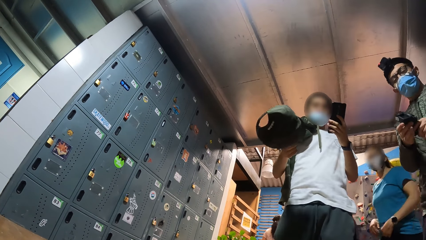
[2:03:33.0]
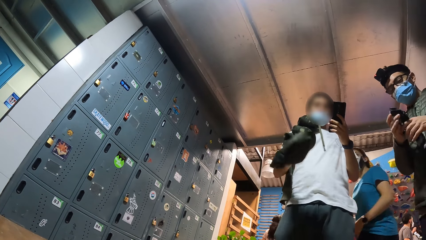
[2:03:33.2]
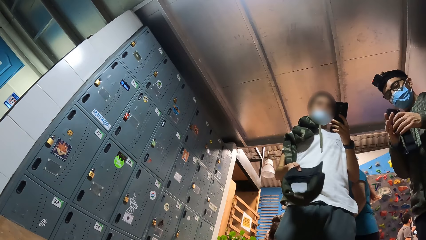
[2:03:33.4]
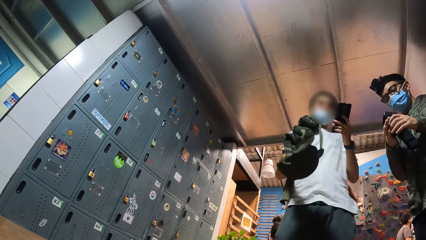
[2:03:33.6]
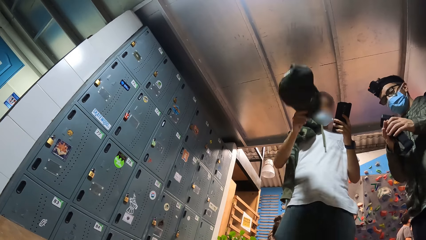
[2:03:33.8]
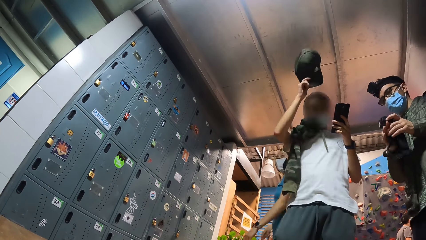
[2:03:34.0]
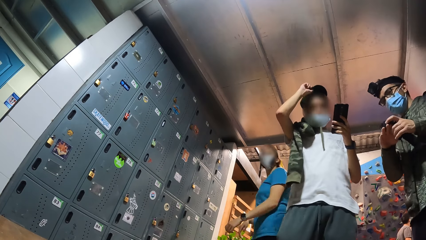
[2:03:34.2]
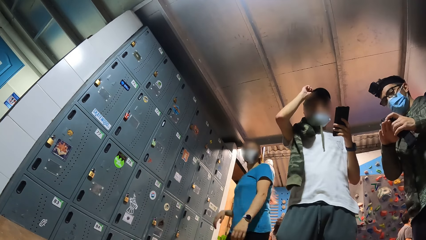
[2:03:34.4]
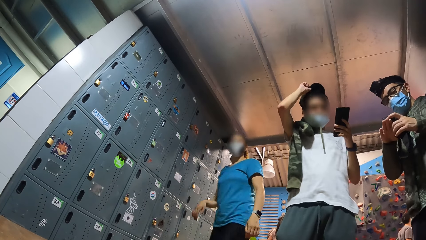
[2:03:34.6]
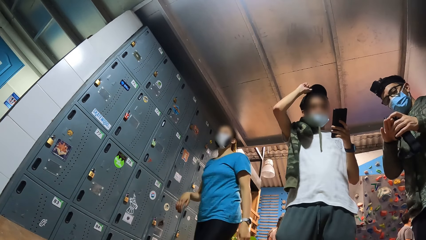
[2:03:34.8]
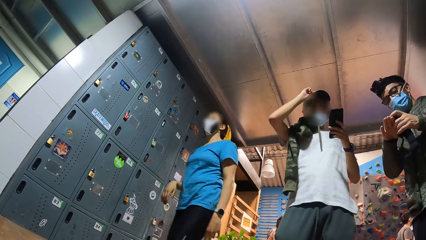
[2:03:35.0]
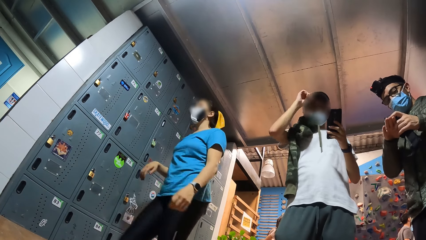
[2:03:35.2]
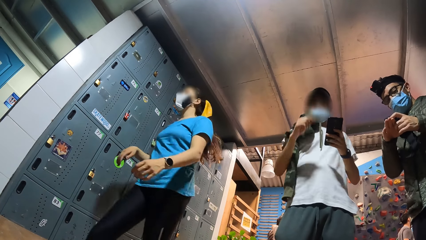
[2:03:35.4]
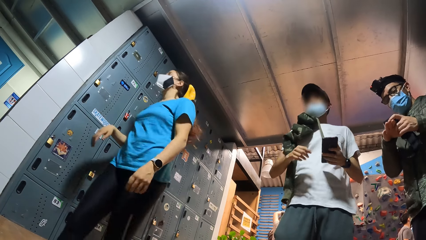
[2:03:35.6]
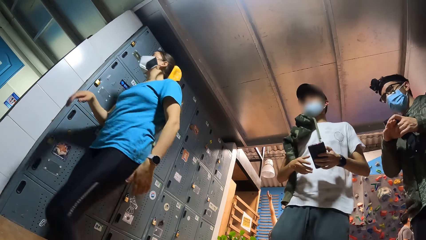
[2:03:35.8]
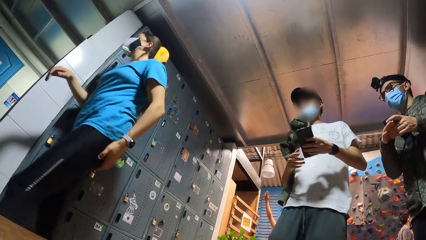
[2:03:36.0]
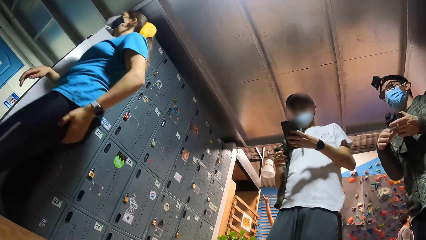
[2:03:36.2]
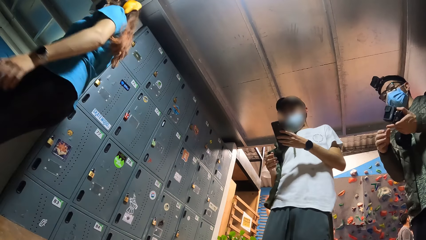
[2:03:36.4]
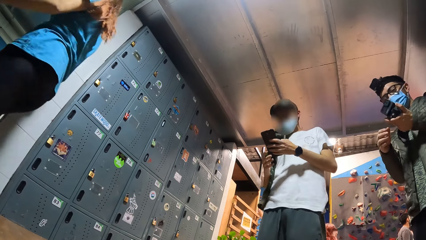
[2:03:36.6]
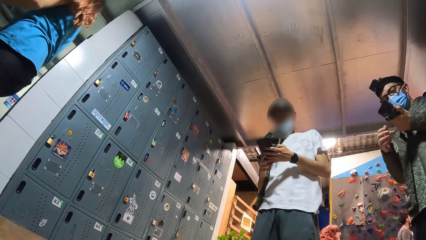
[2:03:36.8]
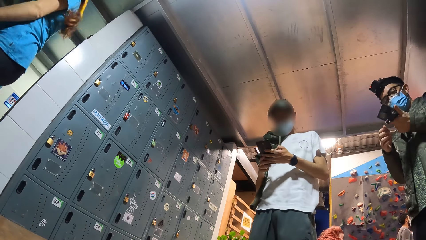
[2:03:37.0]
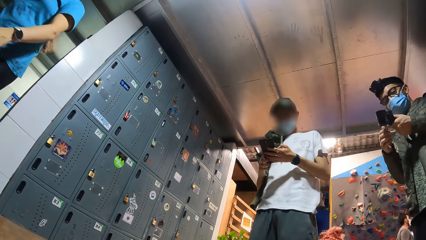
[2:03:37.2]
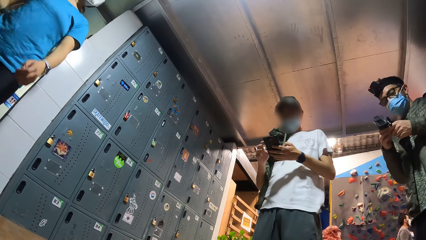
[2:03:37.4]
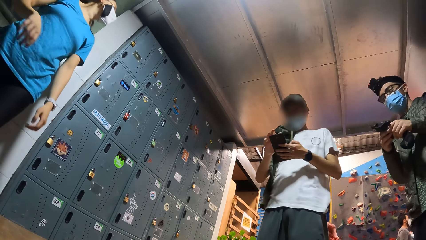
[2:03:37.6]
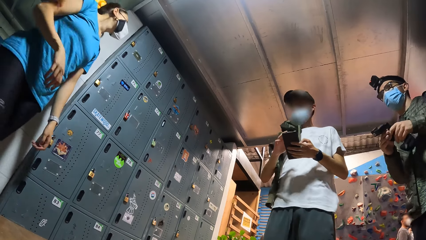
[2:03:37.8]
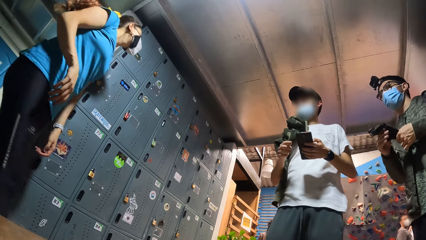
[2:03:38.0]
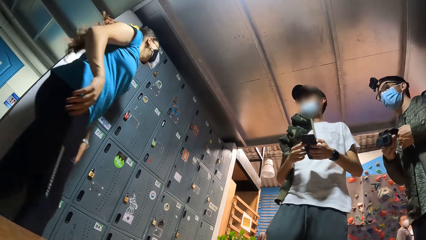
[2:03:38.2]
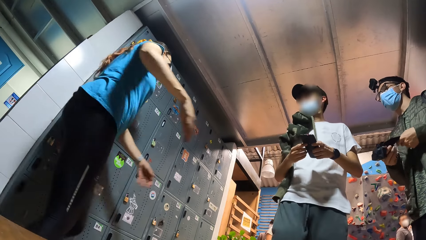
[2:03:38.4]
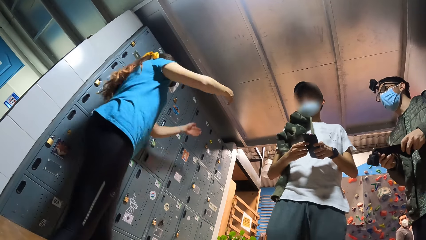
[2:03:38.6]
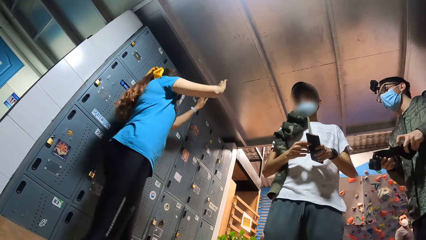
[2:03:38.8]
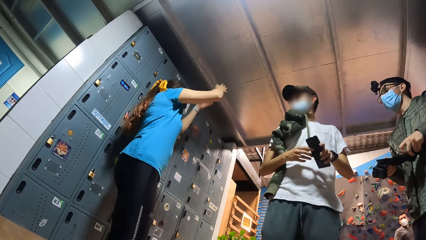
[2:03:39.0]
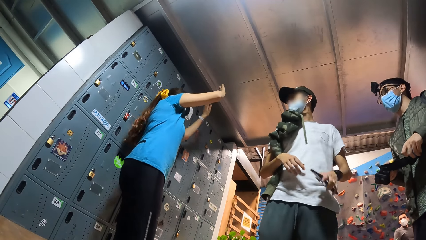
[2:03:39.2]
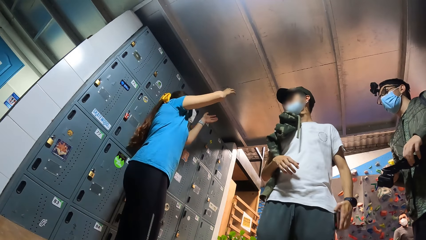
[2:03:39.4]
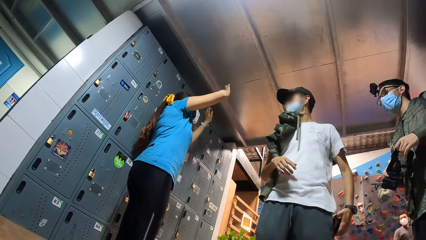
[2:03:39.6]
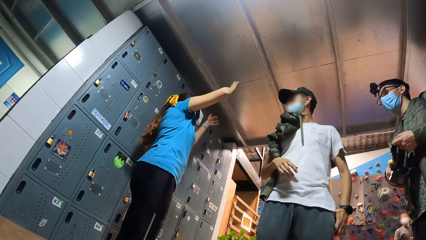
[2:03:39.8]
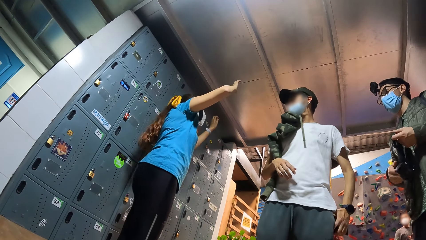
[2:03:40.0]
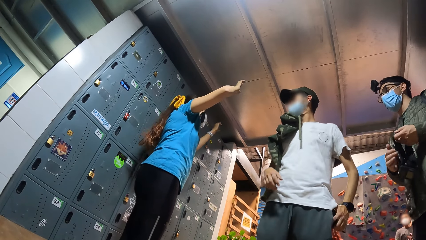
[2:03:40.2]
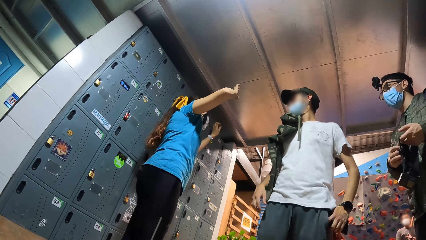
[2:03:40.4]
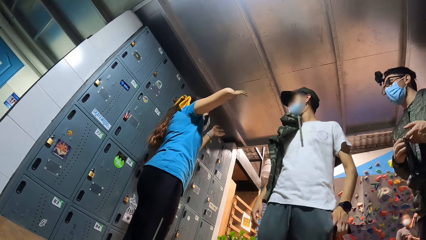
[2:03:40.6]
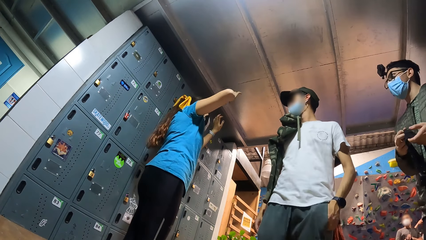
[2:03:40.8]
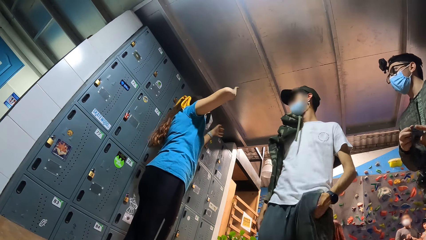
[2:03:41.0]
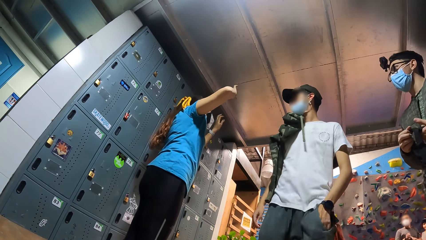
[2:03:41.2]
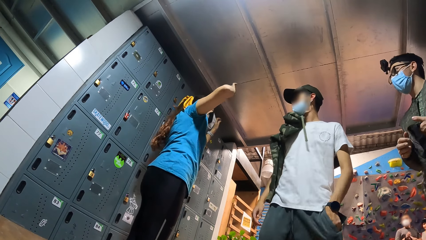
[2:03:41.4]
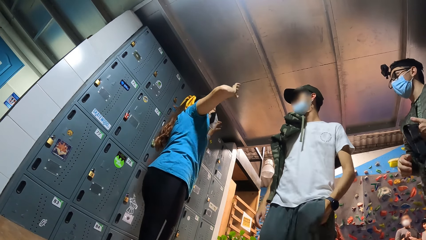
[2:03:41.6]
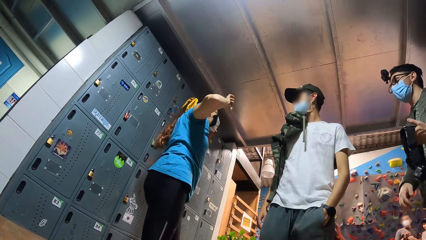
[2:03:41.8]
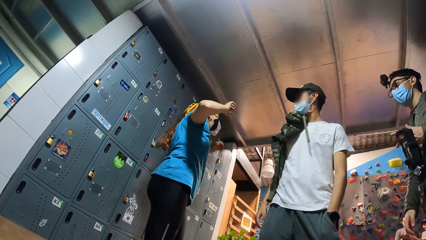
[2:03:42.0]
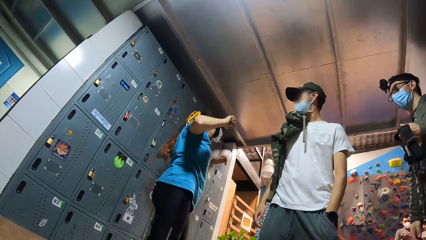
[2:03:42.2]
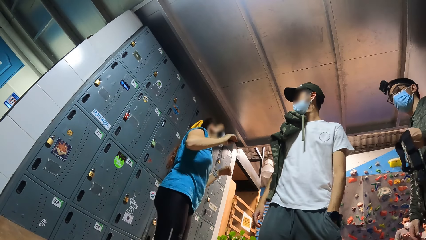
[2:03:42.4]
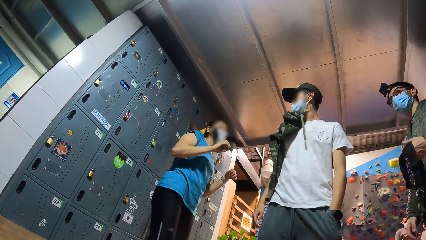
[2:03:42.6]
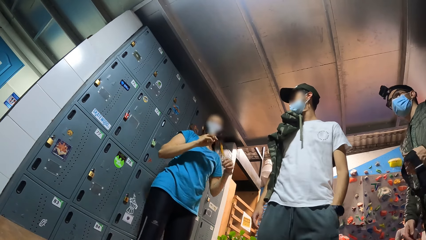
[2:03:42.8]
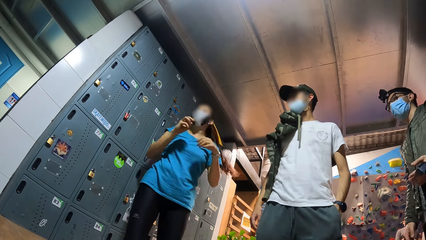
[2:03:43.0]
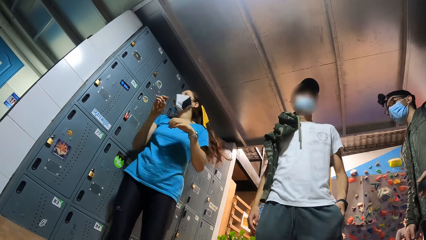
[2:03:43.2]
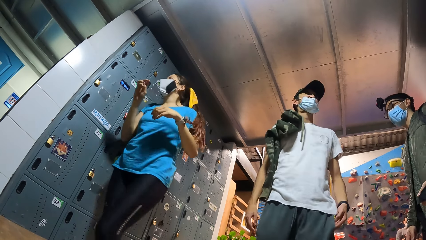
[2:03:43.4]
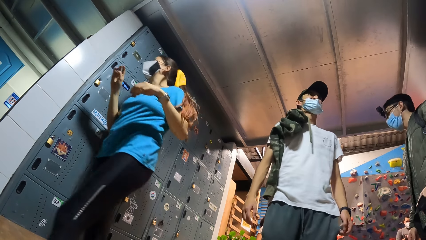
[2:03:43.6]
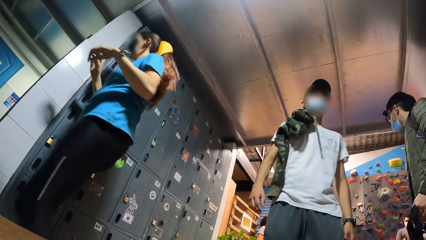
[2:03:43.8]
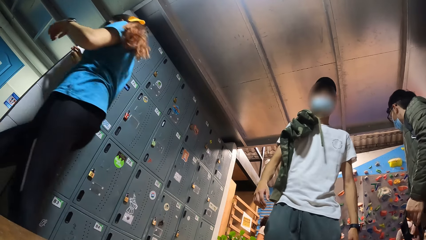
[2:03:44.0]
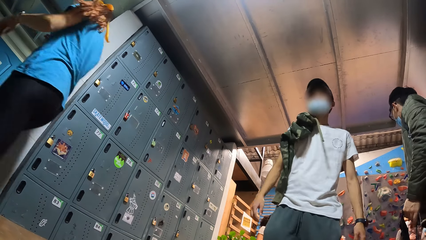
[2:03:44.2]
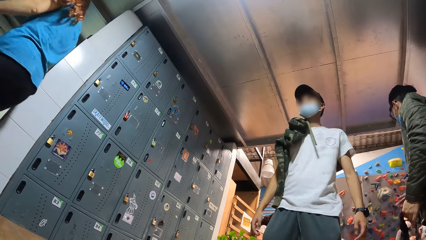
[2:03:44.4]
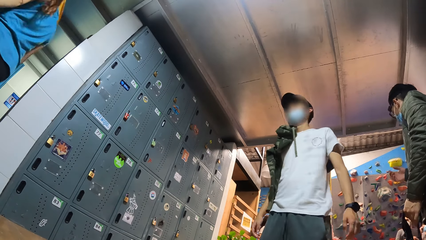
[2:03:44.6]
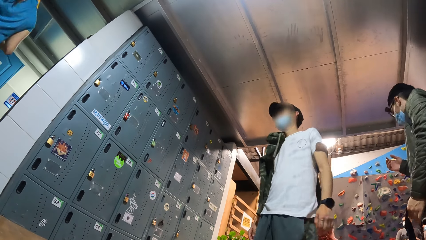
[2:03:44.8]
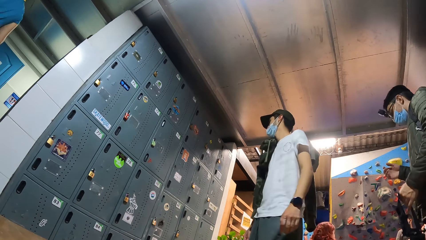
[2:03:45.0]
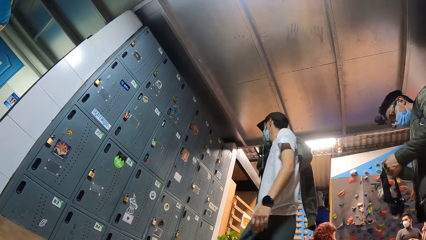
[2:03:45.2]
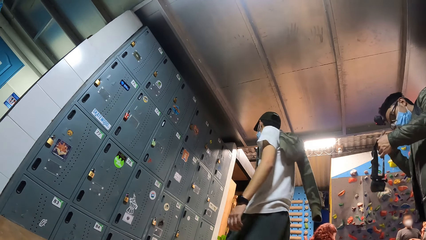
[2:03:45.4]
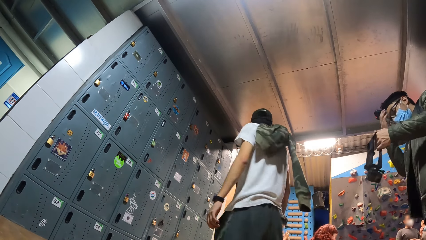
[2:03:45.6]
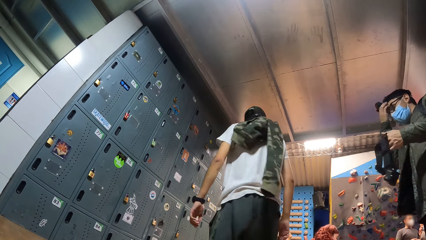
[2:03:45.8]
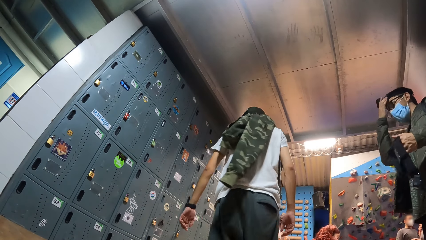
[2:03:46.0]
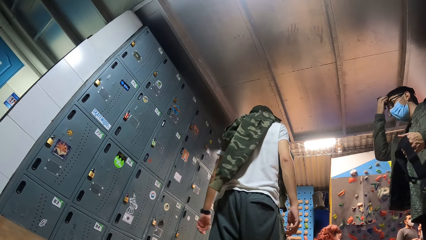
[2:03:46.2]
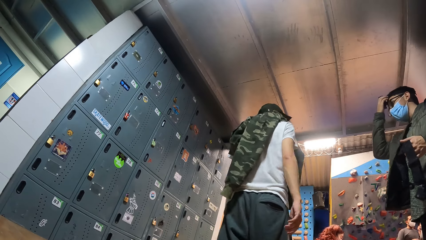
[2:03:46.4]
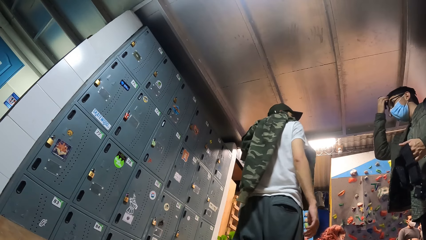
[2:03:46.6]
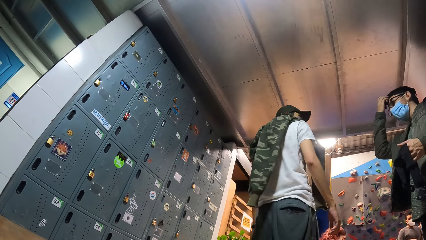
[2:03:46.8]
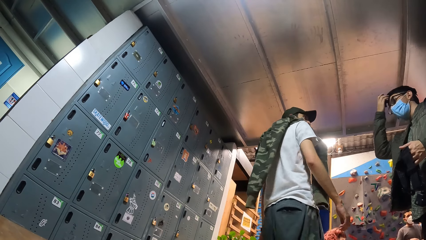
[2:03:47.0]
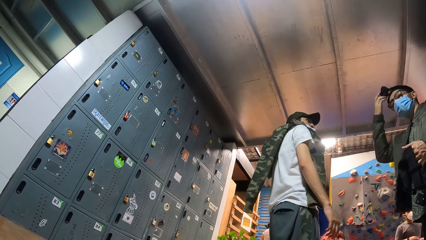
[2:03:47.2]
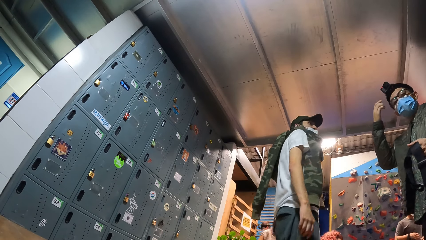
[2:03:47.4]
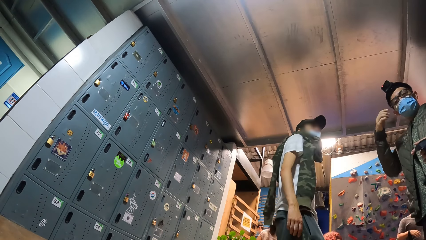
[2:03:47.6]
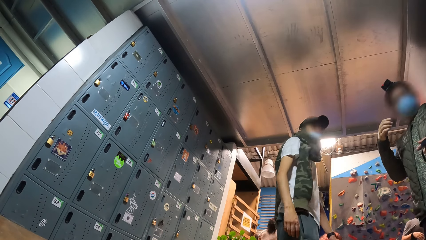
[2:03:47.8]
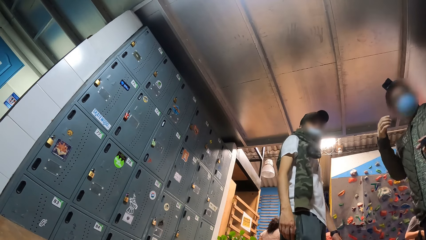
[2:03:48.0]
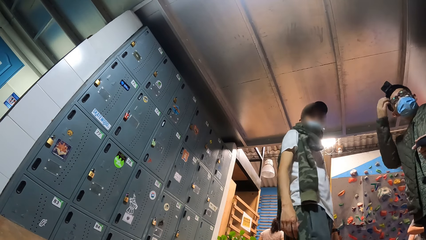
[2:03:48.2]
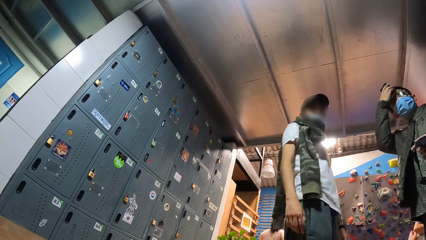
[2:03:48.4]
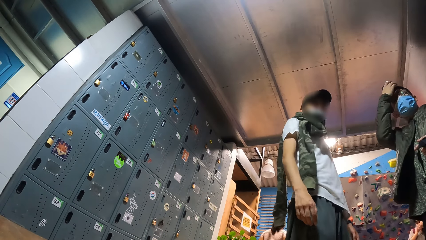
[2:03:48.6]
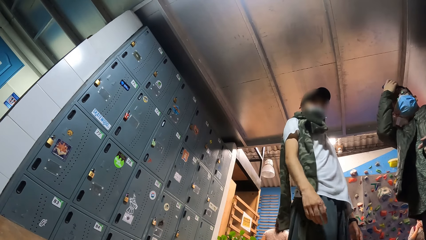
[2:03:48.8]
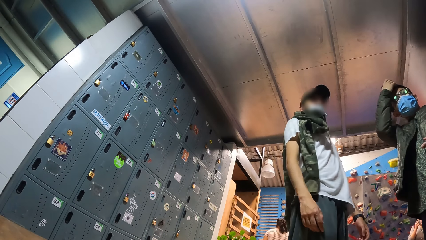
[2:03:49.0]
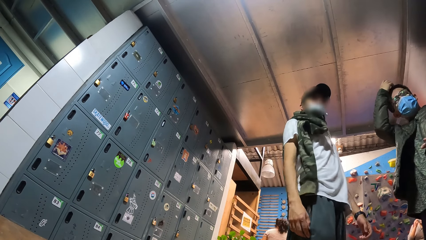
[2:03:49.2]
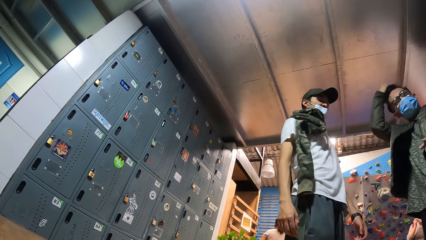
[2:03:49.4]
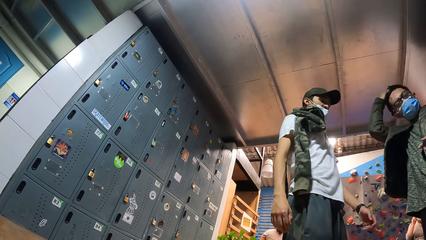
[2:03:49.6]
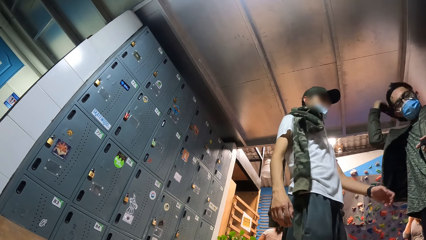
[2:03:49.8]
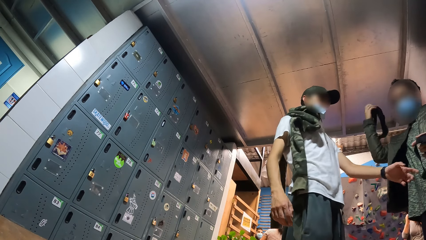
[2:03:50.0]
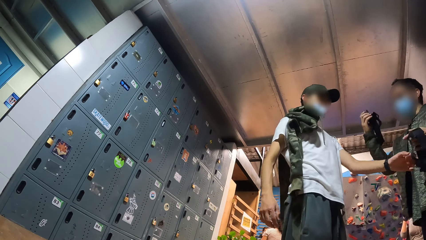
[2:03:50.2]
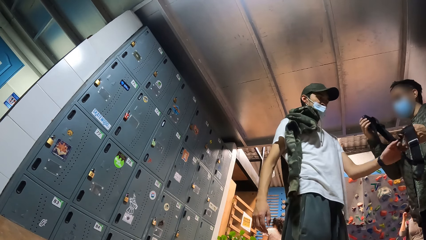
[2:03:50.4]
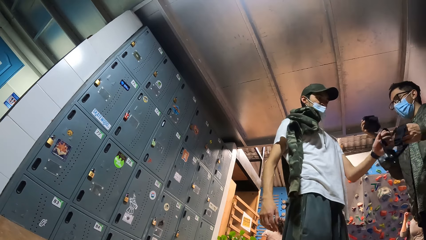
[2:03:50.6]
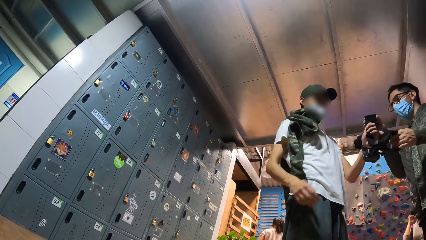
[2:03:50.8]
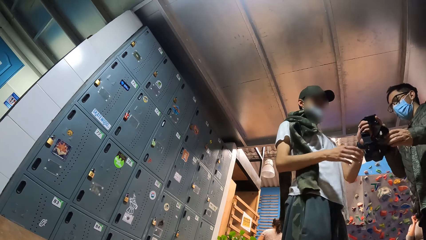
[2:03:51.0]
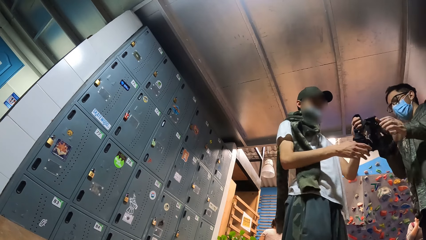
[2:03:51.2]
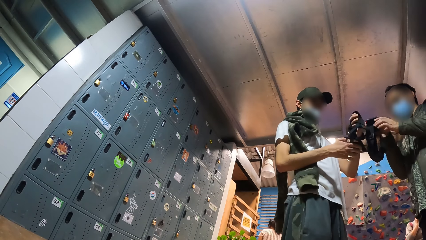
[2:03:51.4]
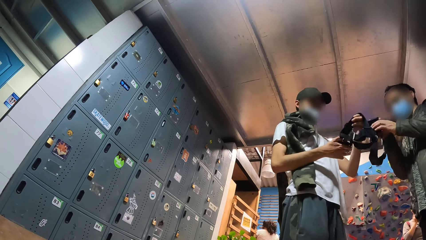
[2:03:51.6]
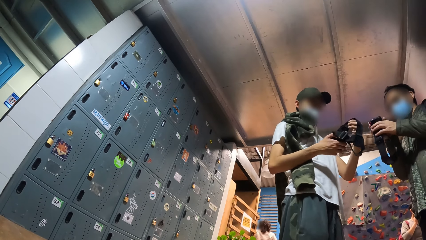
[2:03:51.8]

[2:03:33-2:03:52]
A woman walks into the changing room. The woman waves her hands in the air. The woman walks out of the changing room. A man converses with another man. The first man removes a device on his head with his right hand. The other man takes the device from the first man's left hand with his left hand.
